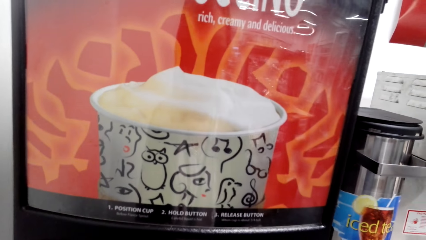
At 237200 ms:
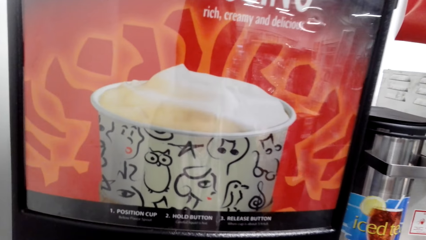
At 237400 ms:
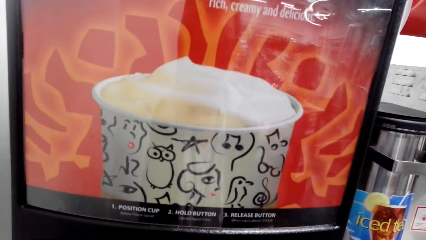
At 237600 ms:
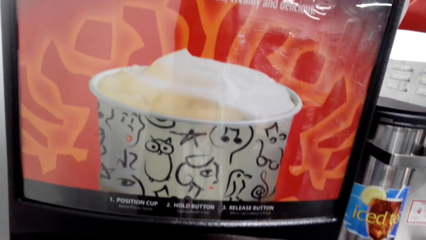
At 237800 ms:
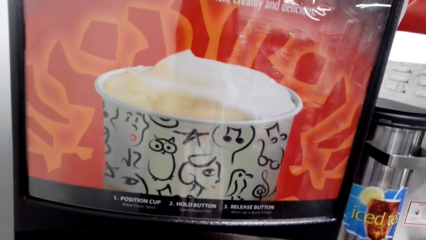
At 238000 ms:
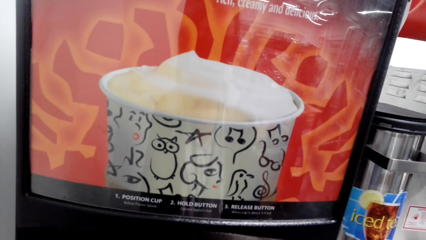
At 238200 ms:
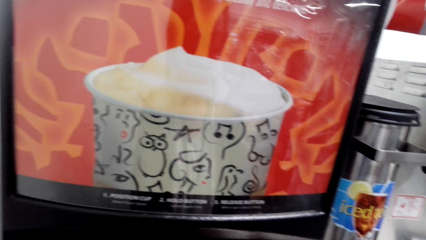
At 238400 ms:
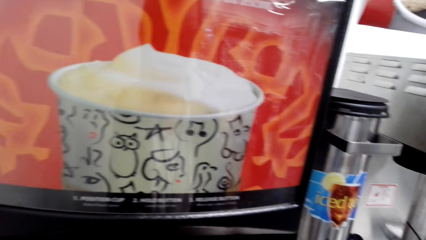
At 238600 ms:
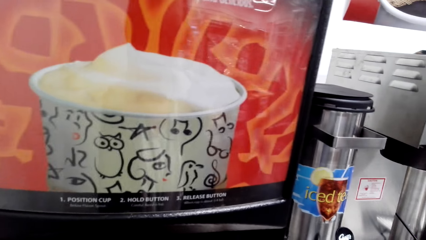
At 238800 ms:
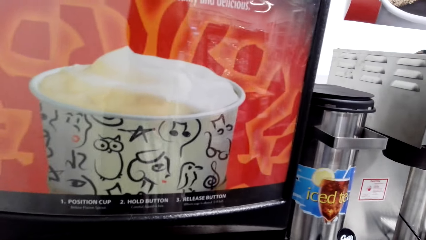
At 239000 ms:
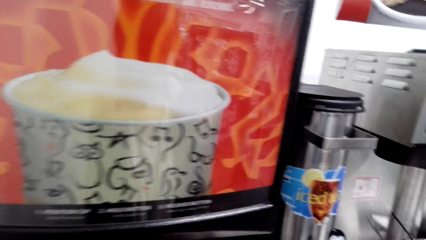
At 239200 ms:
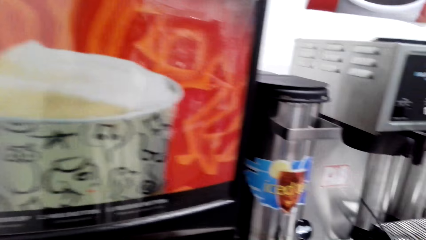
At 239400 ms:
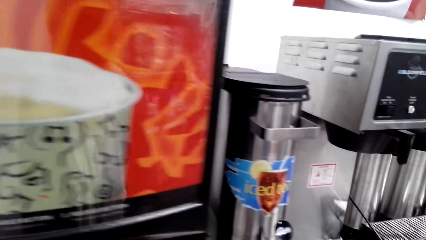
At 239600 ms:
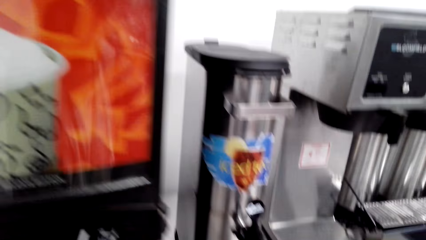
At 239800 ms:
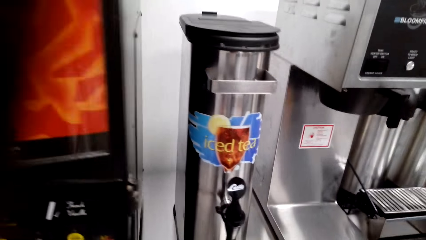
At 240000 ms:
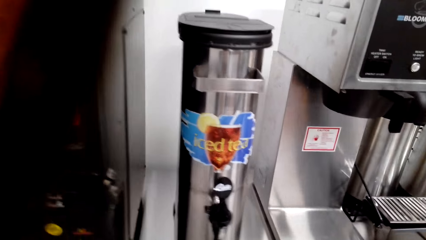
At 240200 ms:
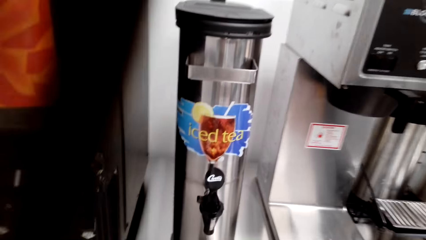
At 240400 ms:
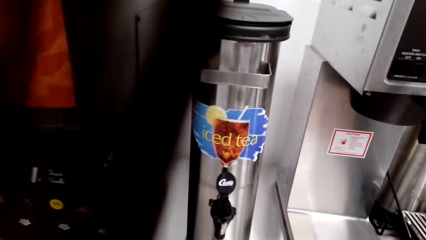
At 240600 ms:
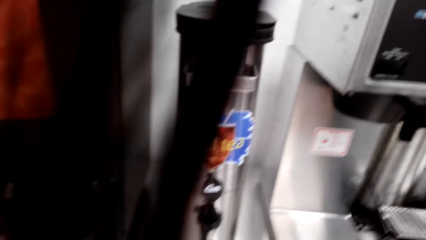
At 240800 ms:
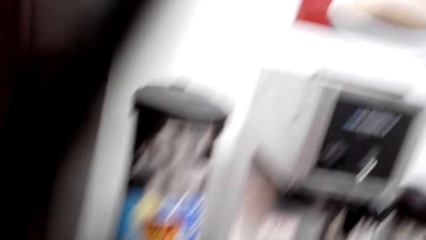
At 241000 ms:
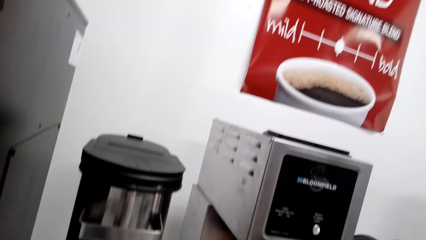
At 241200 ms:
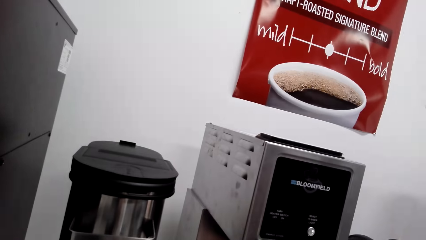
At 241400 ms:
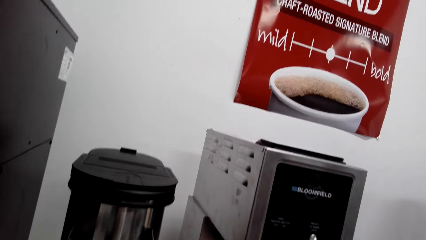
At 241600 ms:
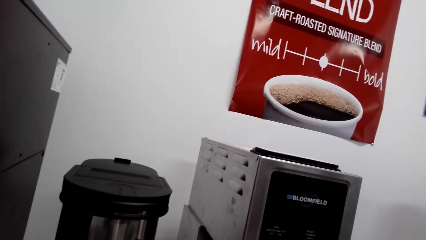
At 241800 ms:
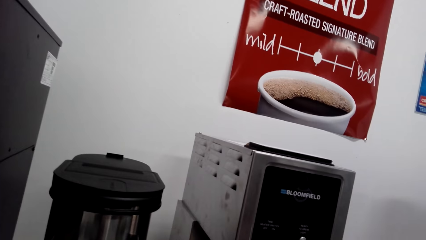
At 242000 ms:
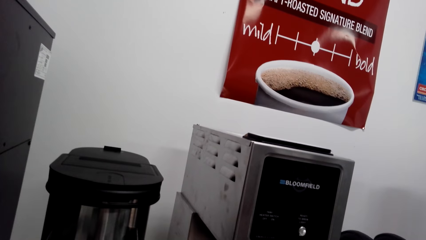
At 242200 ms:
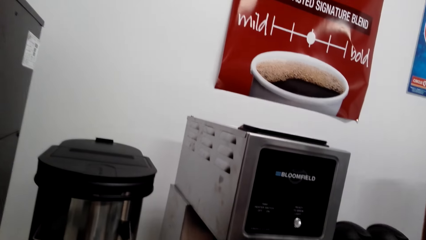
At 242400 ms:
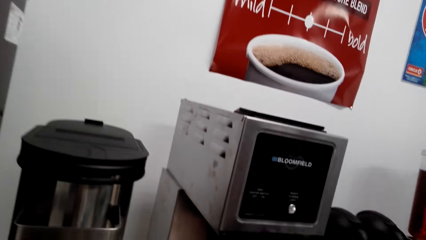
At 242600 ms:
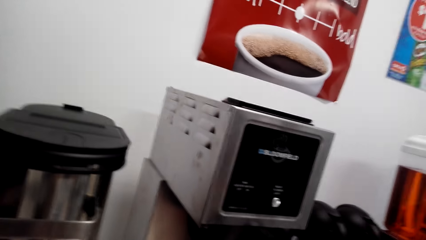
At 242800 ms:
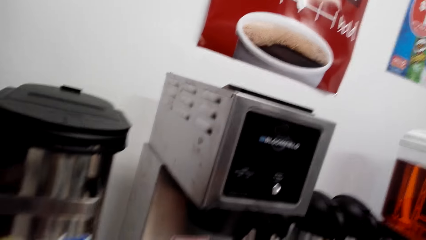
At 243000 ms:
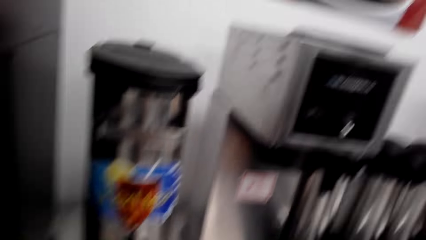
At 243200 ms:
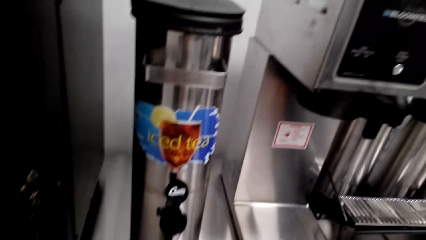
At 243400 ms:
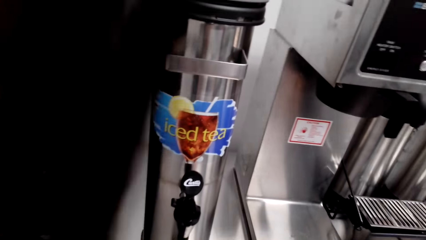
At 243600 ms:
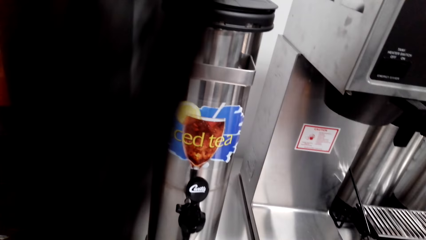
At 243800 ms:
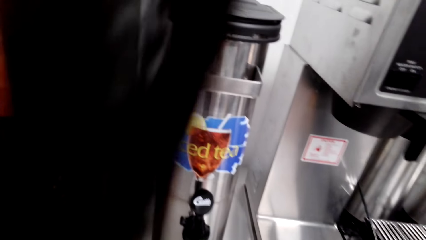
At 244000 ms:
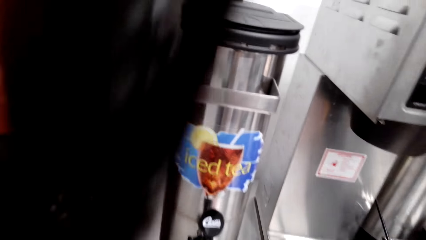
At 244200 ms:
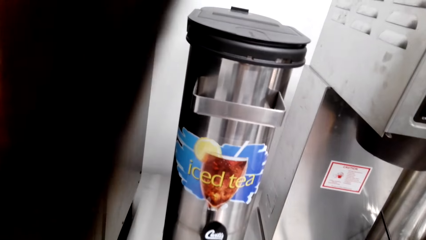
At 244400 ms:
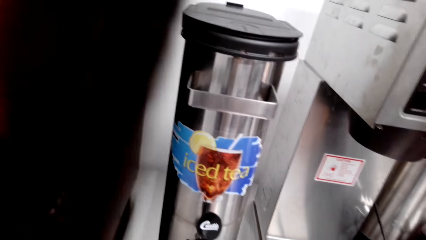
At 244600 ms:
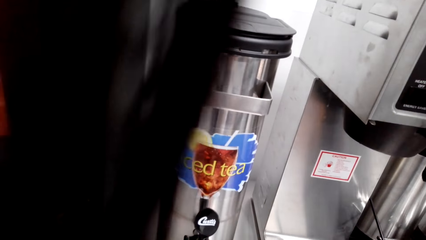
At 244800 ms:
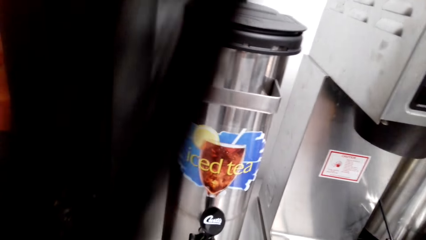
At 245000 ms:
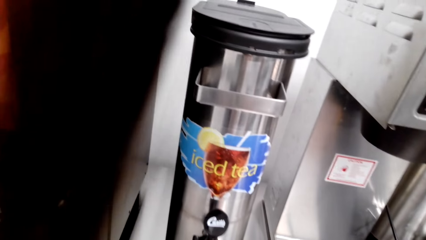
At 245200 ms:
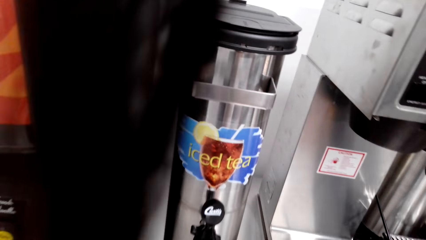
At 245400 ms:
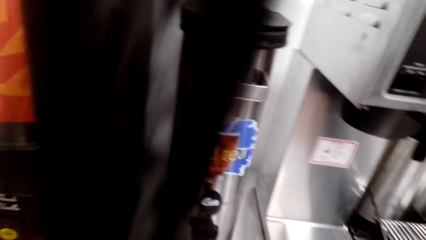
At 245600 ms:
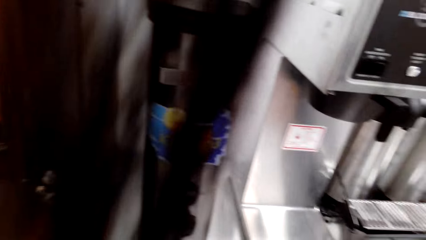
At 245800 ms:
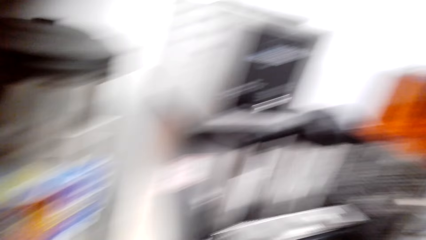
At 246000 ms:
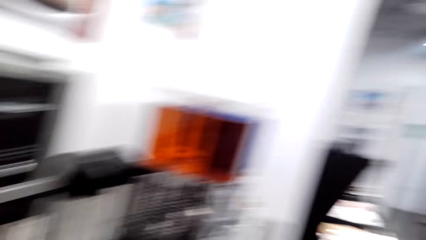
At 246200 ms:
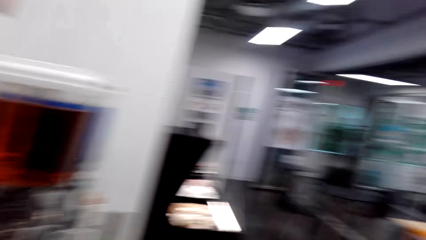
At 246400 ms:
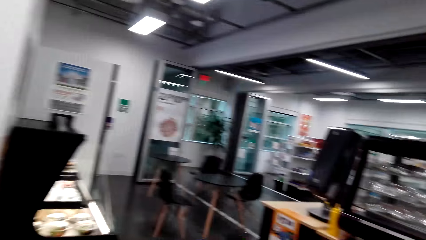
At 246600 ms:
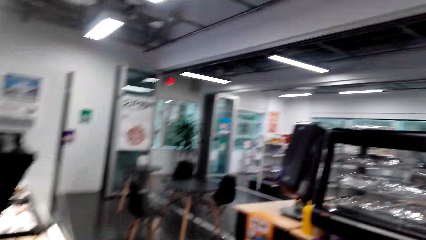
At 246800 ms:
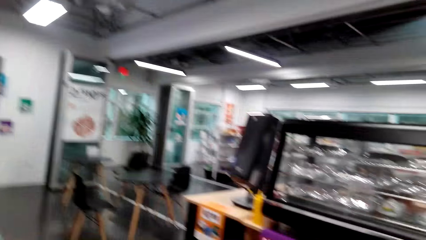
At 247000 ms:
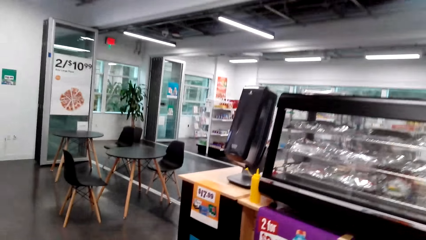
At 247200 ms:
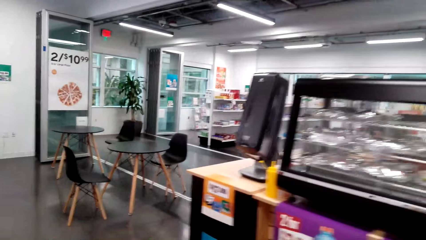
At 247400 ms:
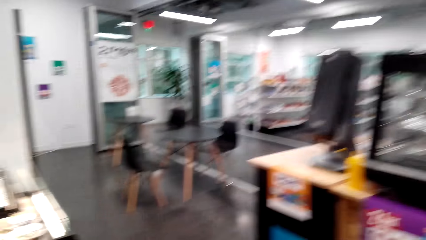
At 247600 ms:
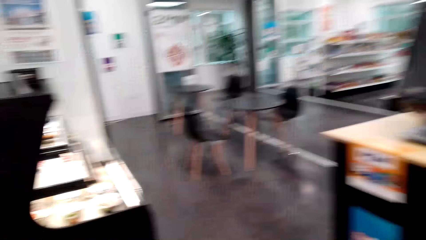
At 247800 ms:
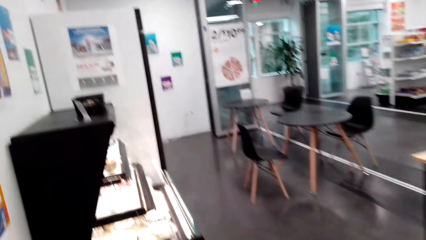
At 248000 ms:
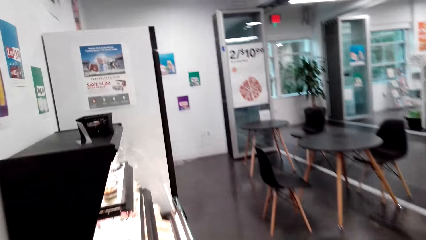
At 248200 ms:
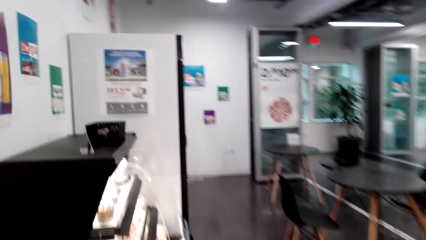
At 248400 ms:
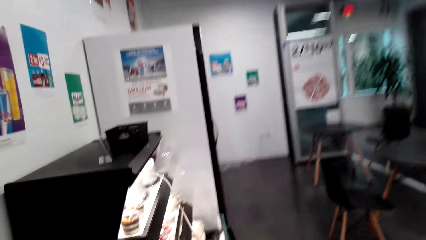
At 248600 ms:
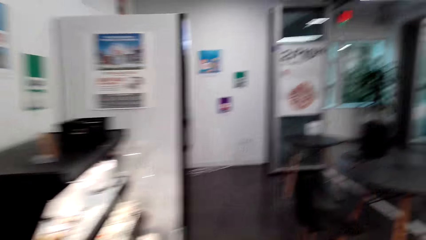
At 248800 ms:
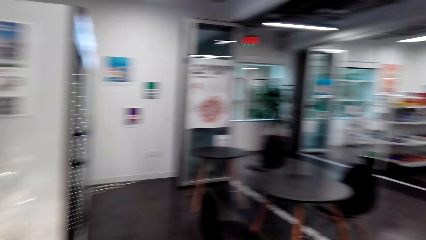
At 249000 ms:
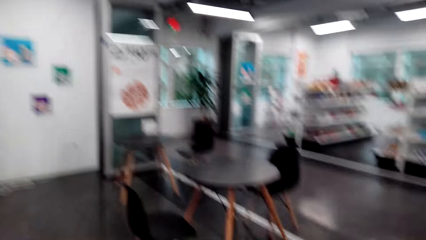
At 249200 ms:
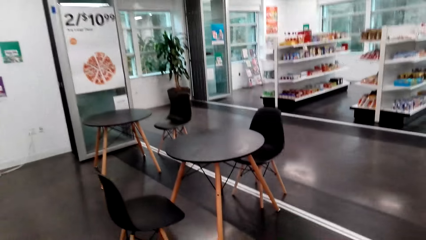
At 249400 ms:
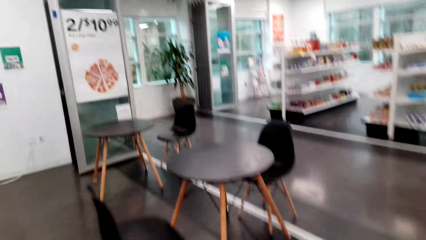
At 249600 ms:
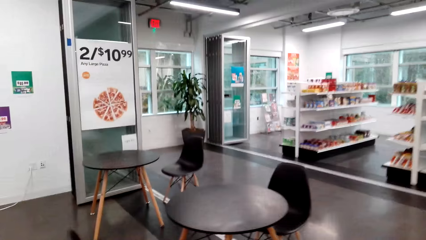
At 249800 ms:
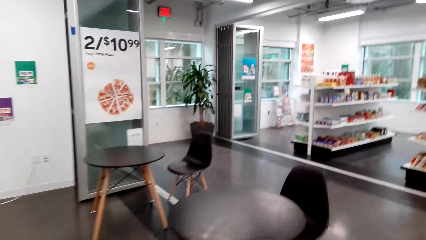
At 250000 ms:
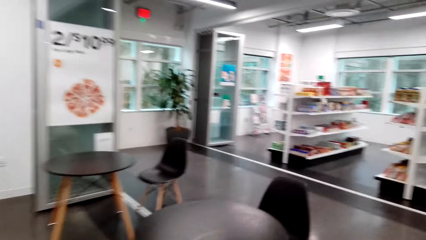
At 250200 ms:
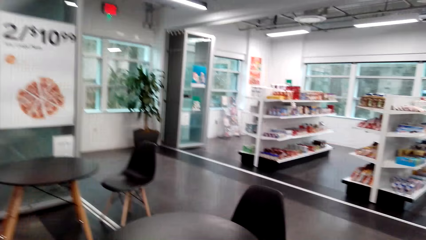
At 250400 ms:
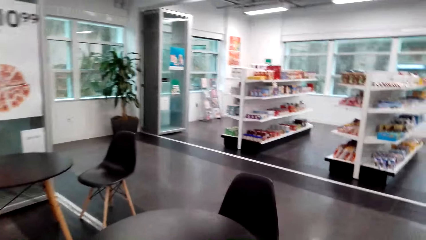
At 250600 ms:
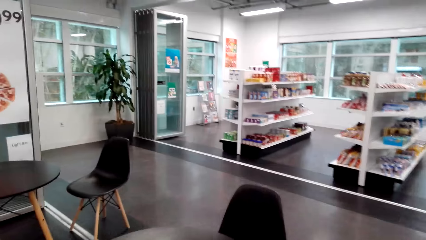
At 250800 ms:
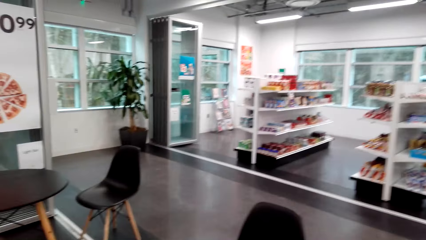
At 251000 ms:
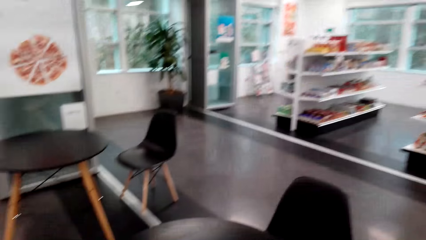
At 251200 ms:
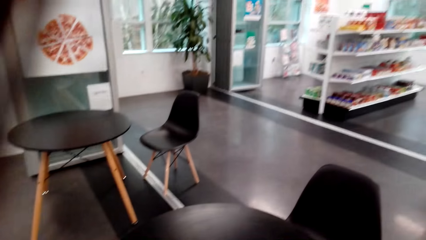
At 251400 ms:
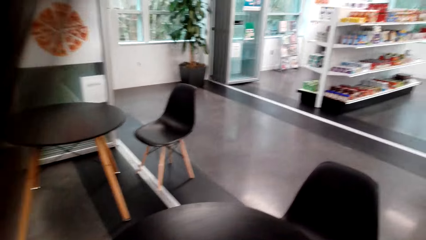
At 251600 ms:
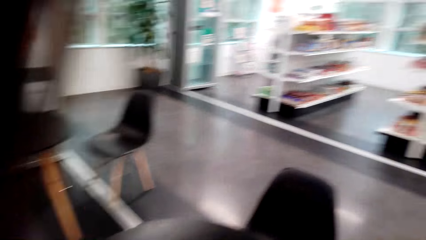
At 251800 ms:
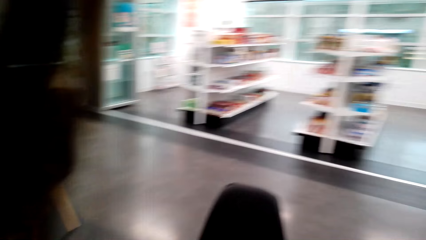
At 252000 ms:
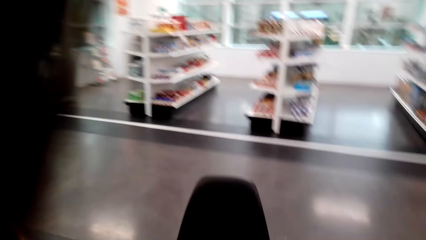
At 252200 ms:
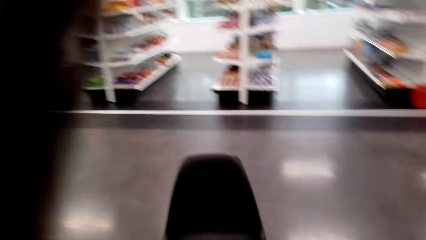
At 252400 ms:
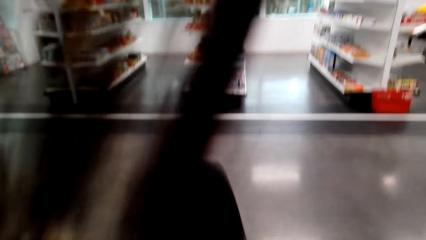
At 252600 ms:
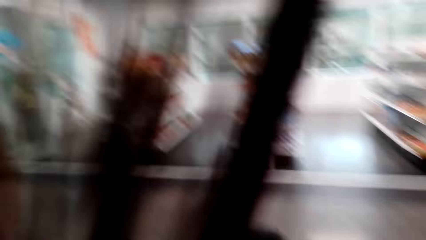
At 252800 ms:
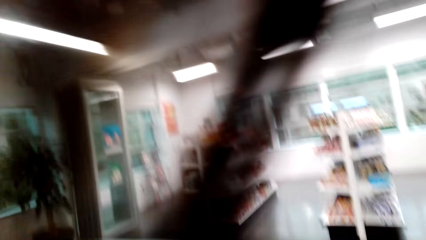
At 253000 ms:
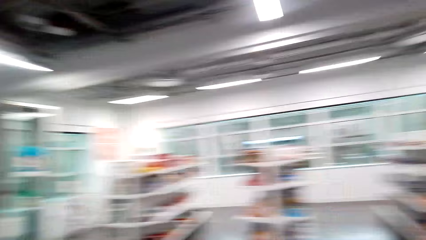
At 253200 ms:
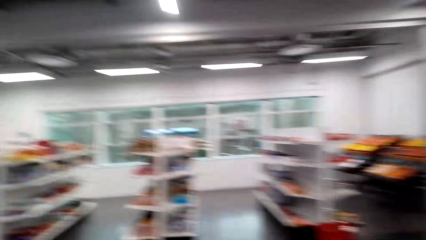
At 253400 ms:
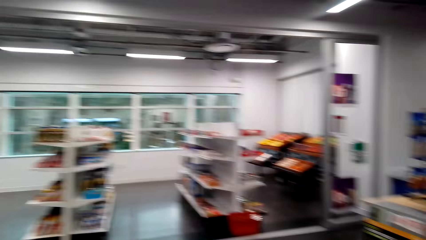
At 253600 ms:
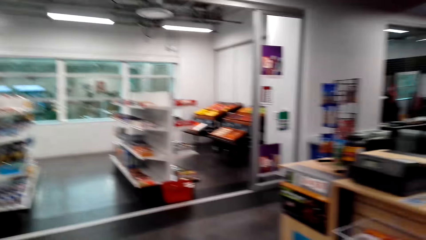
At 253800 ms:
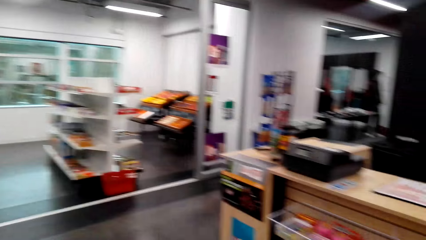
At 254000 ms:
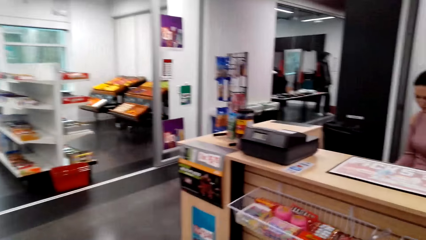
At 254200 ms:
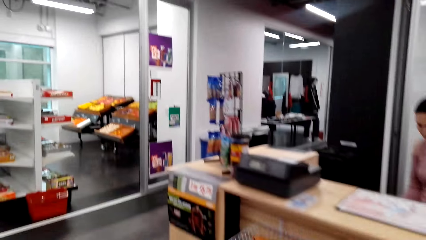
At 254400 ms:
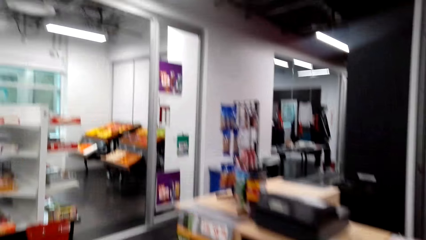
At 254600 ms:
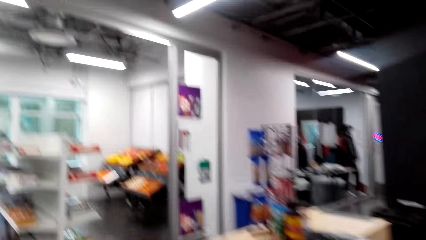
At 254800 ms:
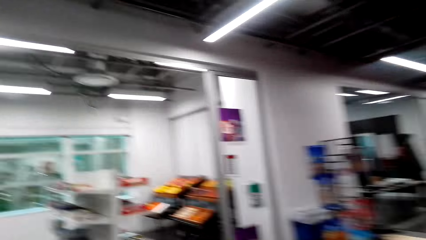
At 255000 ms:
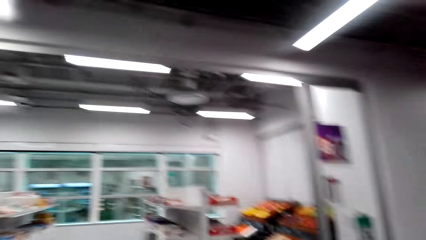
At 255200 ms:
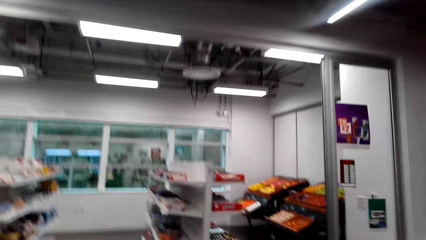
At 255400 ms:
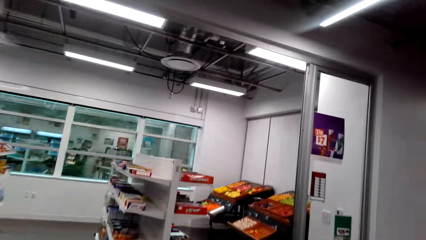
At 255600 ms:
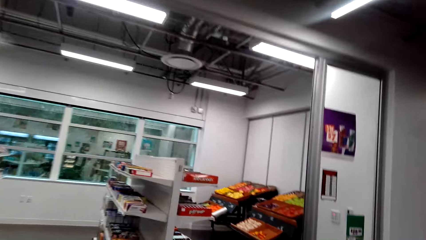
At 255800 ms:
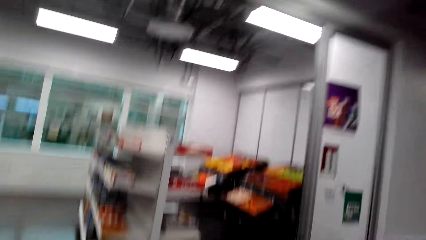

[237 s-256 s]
The camera wearer walks around. They put the iced tea on the table. They walk around the store.
